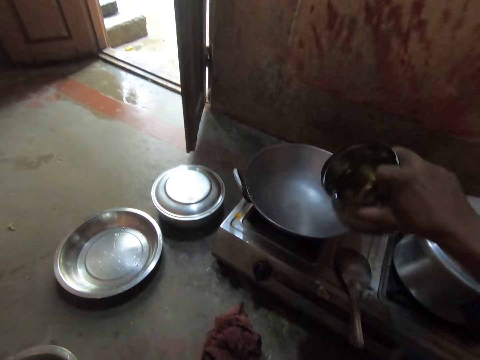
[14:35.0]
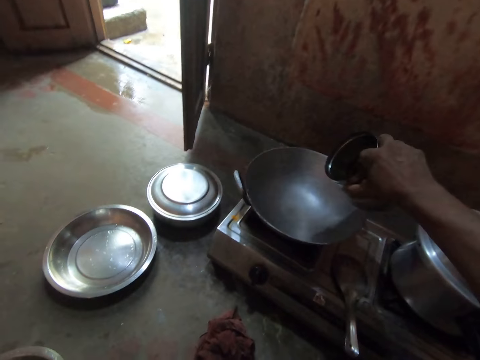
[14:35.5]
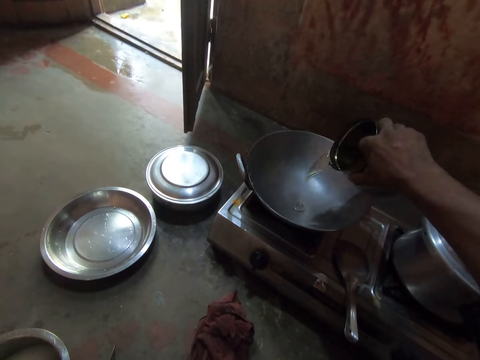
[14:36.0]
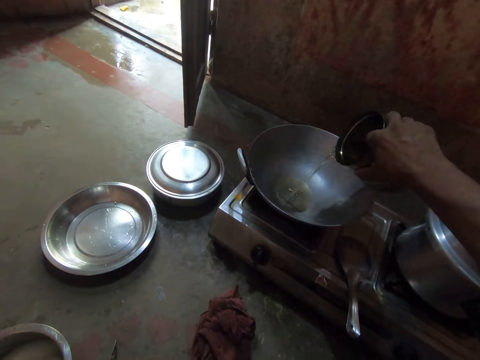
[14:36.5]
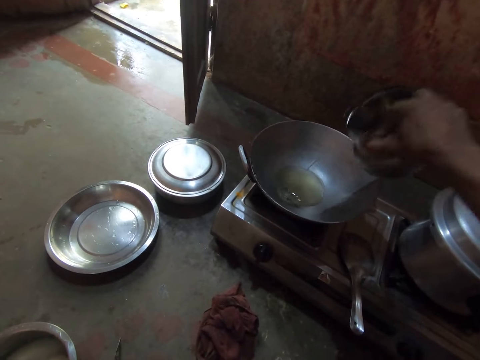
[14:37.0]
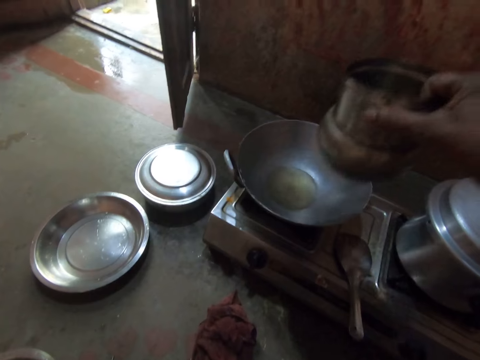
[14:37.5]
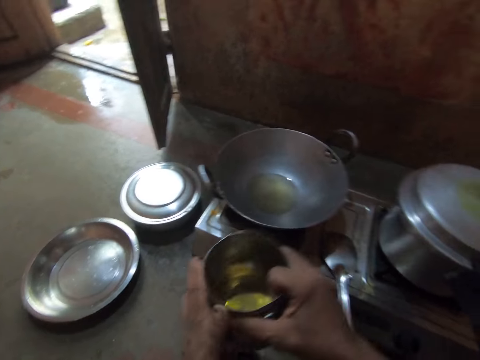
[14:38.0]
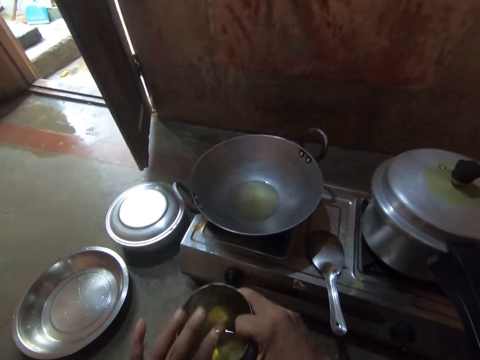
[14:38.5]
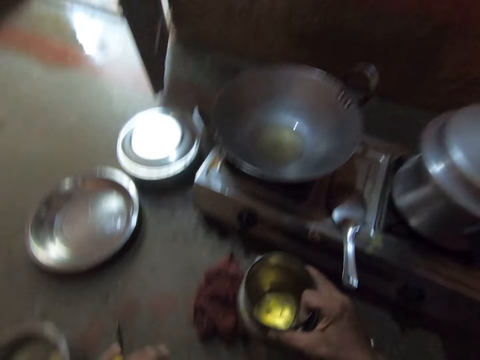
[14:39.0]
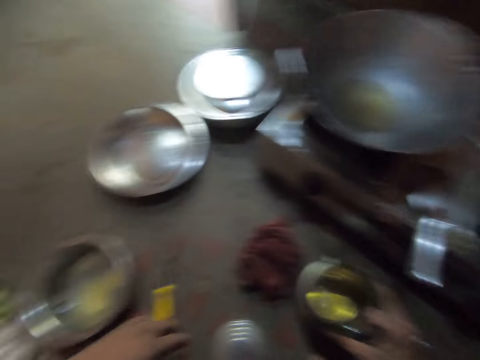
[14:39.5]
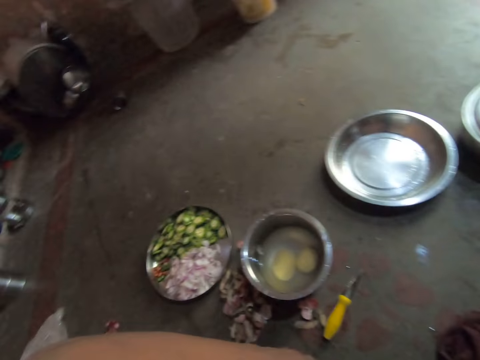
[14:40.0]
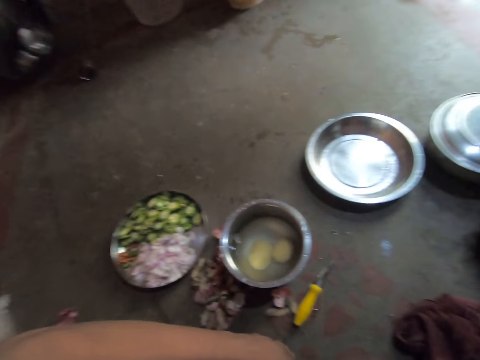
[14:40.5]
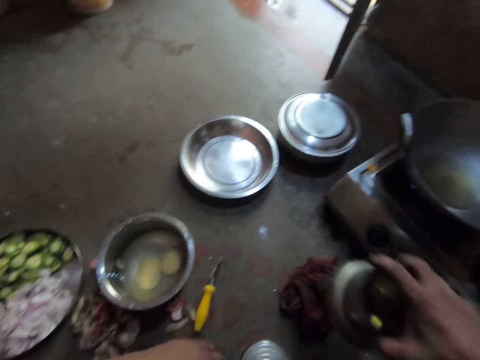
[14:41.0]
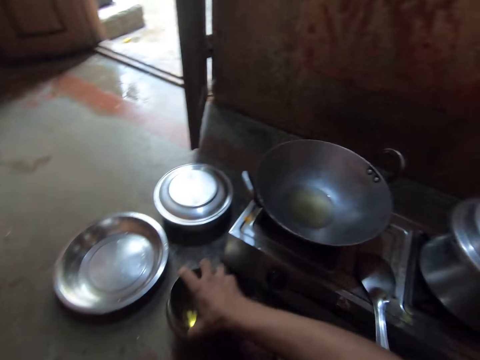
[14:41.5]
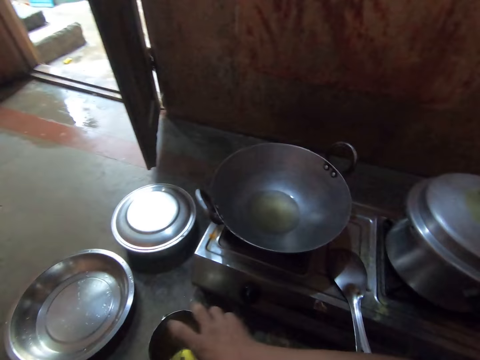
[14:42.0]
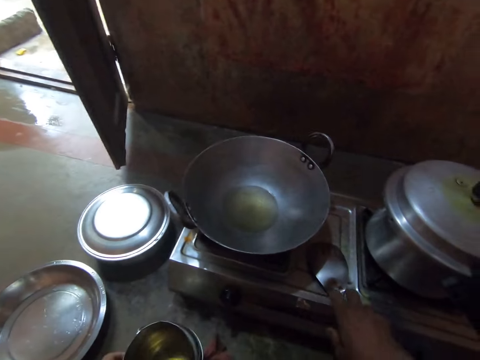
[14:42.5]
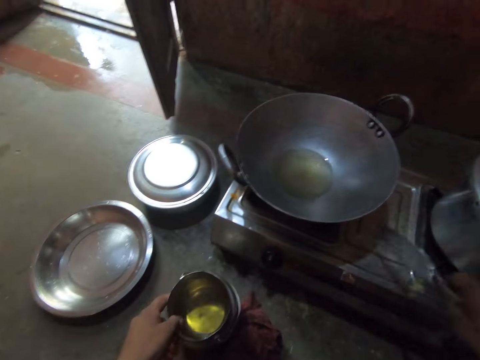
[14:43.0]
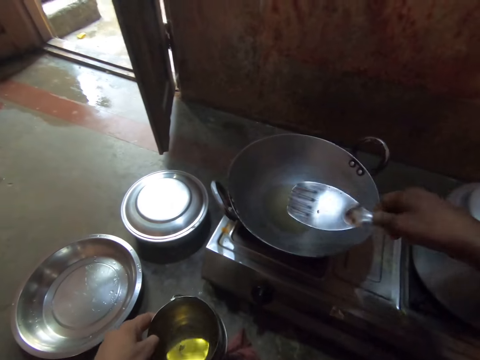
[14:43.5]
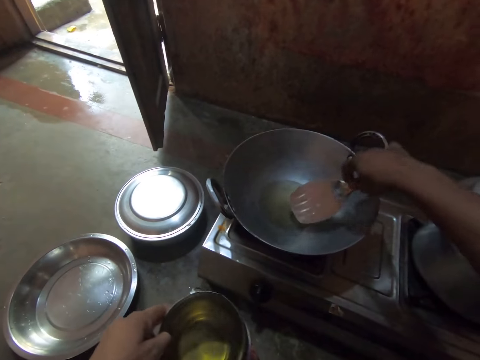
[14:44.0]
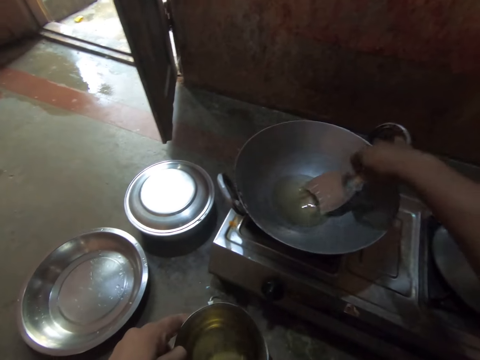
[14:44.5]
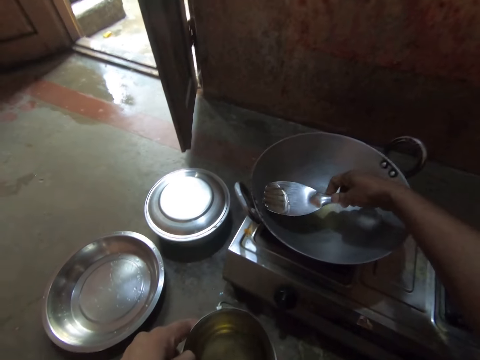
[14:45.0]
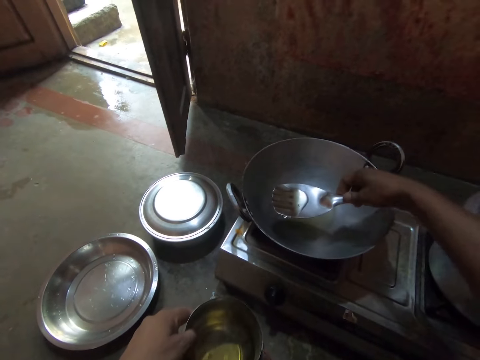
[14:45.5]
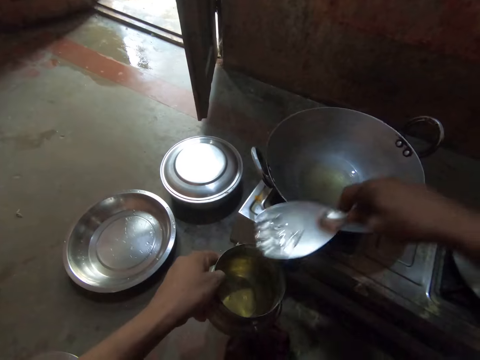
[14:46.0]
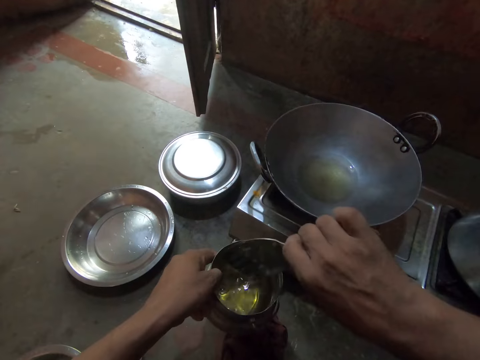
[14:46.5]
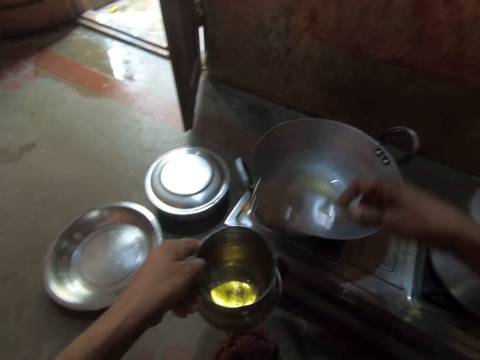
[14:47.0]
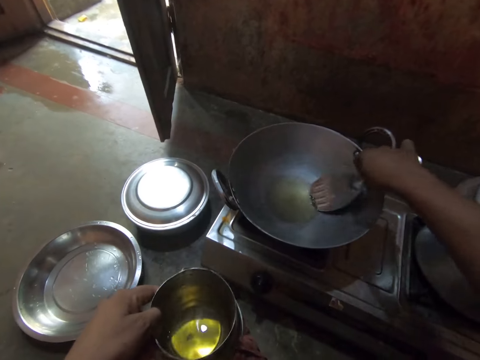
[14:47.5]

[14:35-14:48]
The camera wearer pours oil in the deep frying pan. They place the steel tin on the floor. They pick up a steel flat cooking spoon and lift up the steel tin. They scoop some oil from the frying pan with the cooking spoon. They pour the oil in the steel tin.

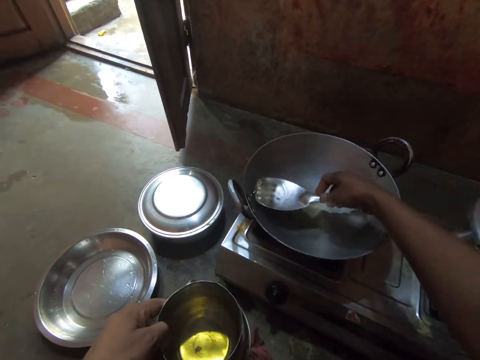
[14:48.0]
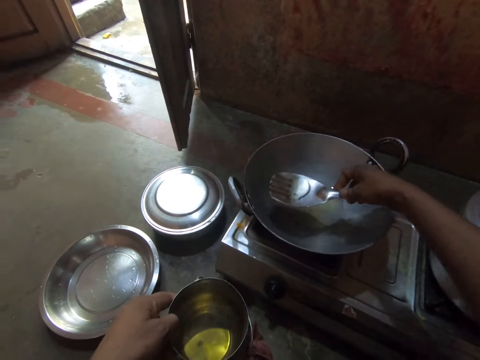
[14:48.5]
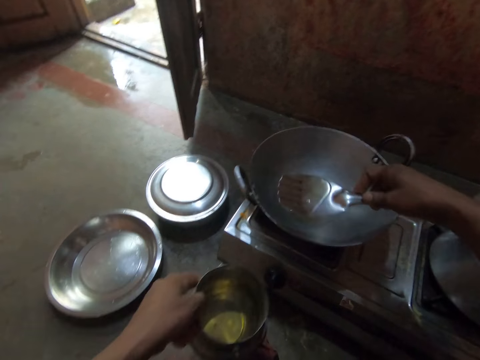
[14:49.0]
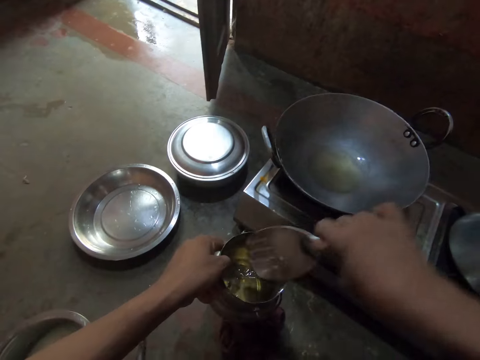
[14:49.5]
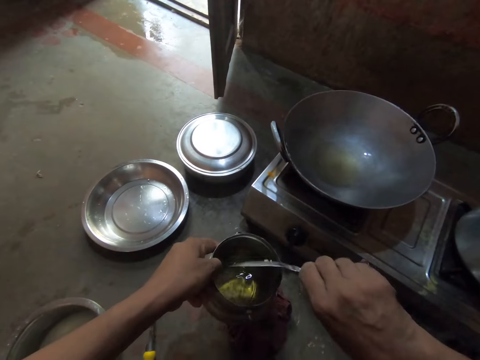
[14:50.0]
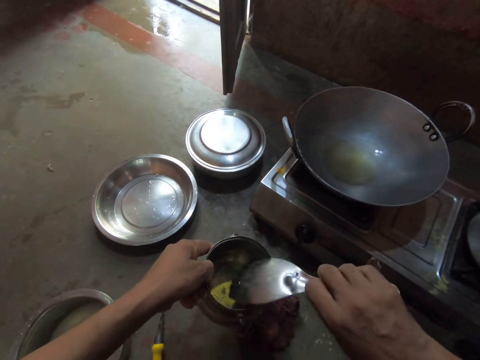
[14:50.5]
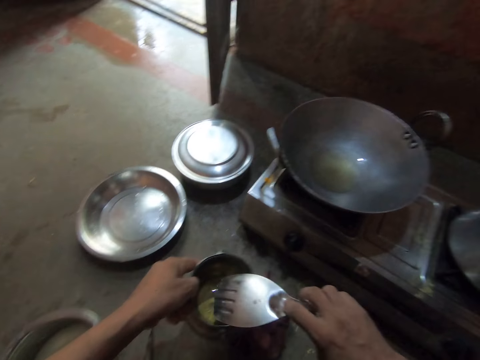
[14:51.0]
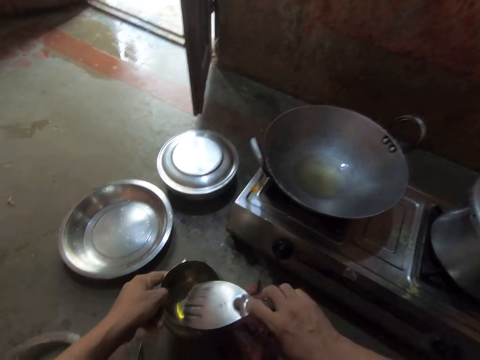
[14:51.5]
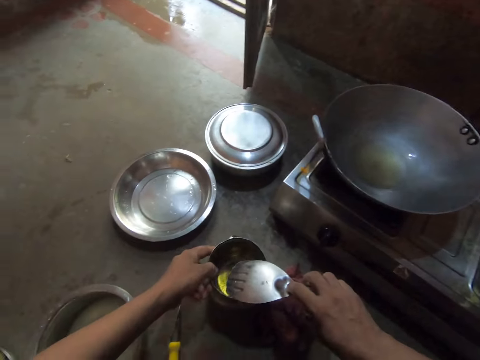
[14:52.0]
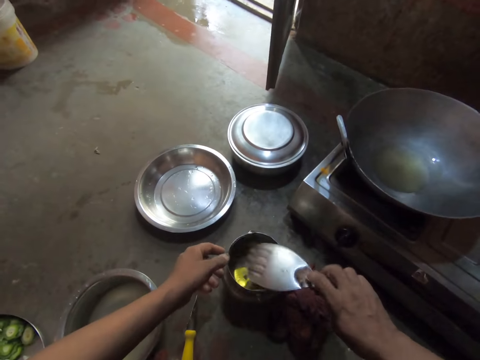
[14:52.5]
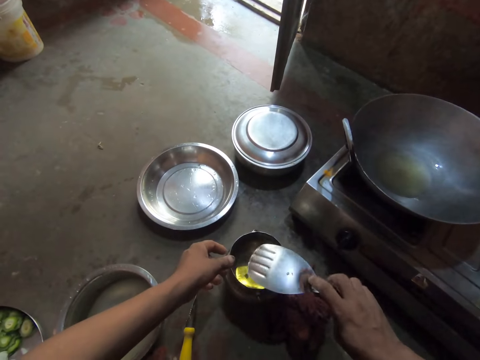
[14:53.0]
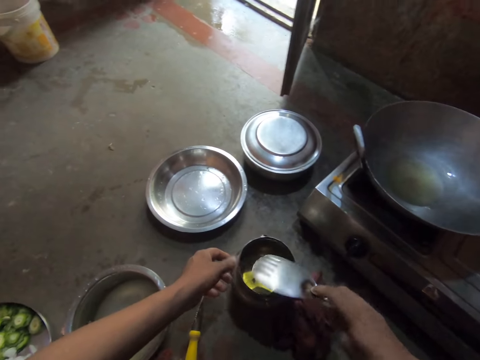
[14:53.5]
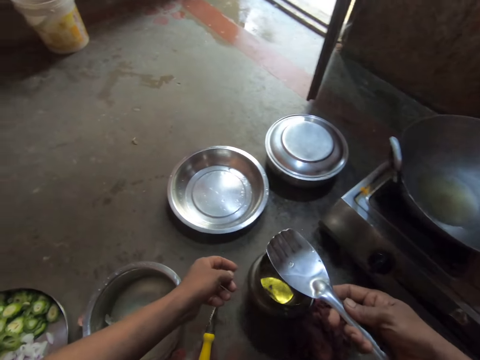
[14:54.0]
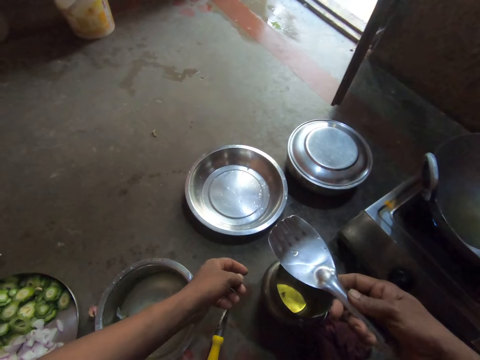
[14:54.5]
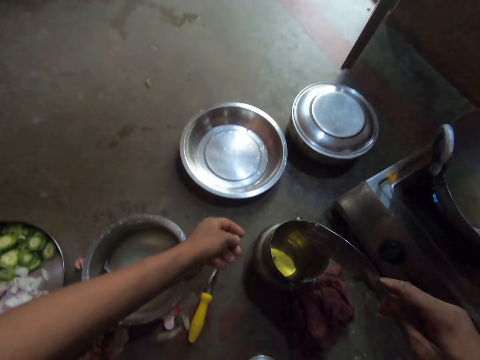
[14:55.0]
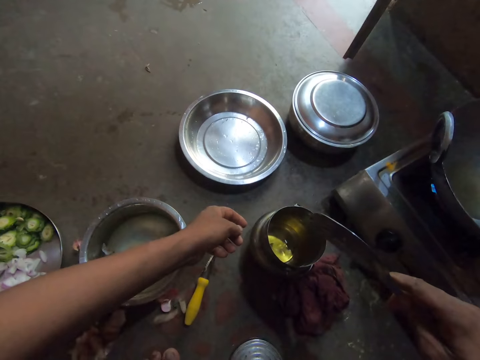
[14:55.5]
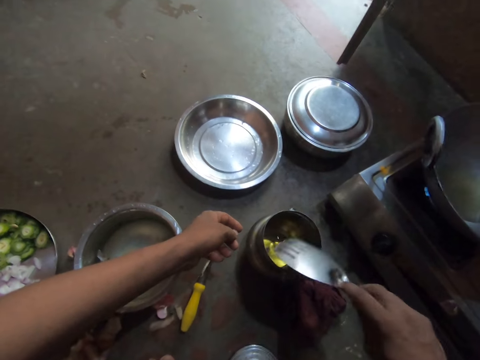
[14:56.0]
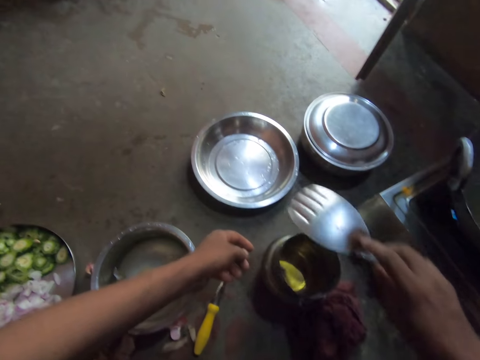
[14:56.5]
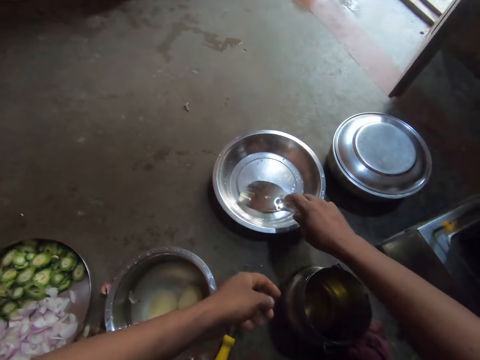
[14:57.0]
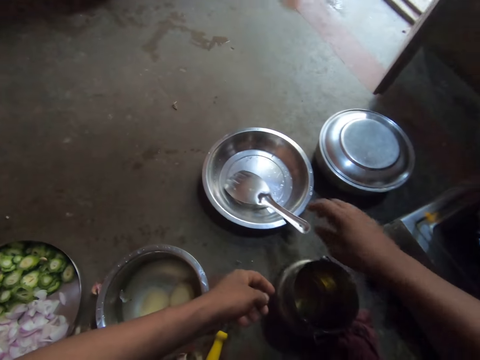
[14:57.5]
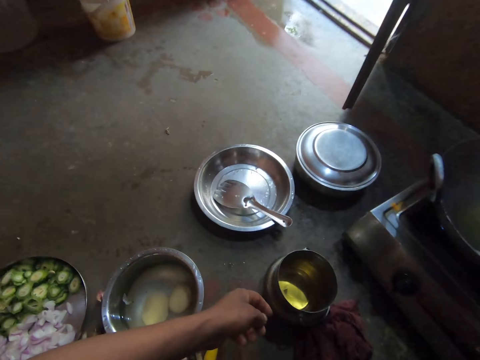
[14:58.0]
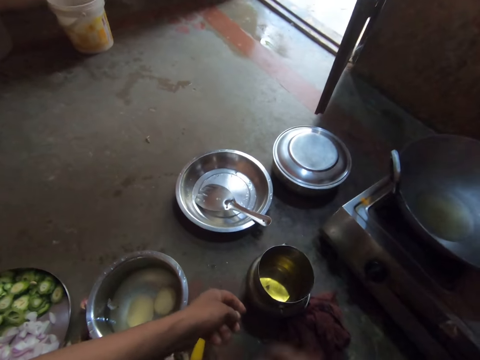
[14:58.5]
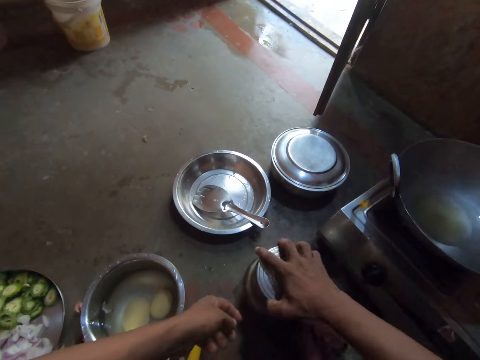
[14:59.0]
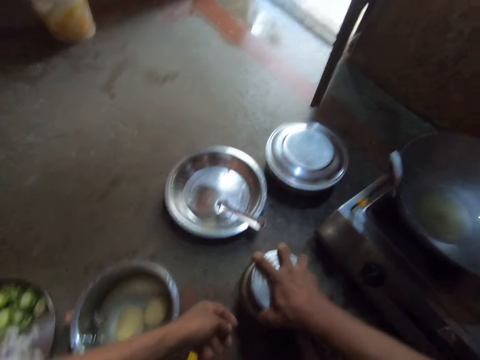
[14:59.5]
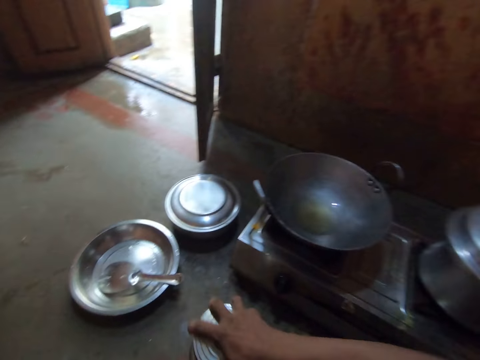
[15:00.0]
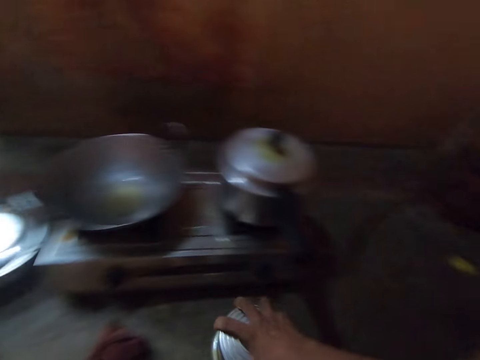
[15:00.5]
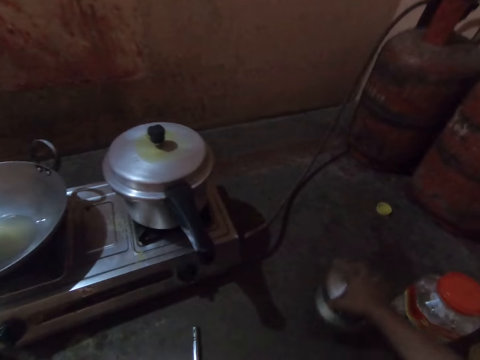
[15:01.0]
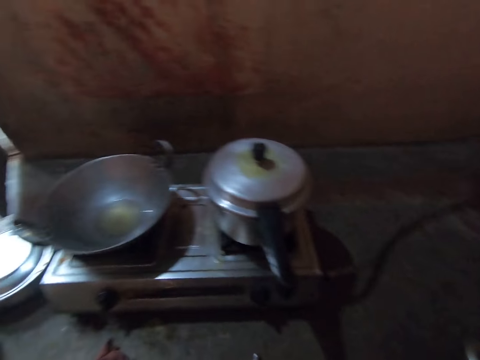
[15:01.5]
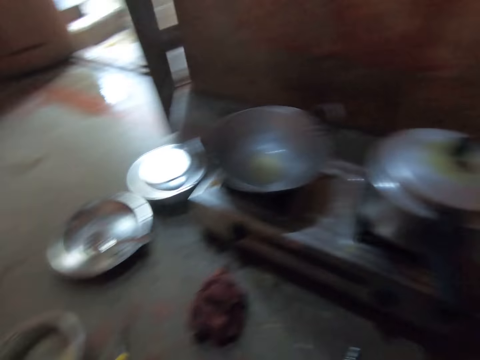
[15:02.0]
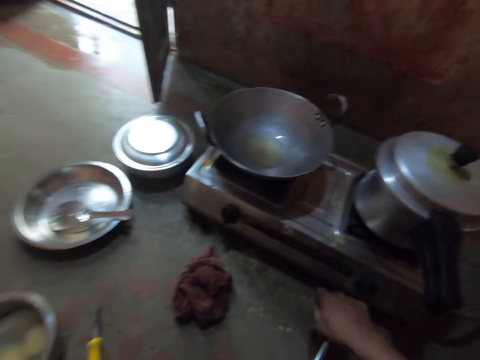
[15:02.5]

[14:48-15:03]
The camera wearer scoops some oil from the frying pan and pours the oil in the steel tin. They place the steel tin on the floor. They place the steel flat cooking spoon in the steel bowl. They cover the steel tin. They pick up the steel tin and place the steel tin on the floor.
